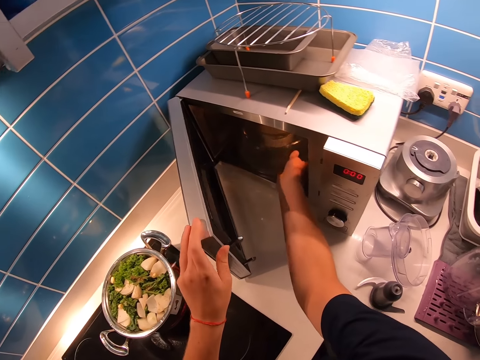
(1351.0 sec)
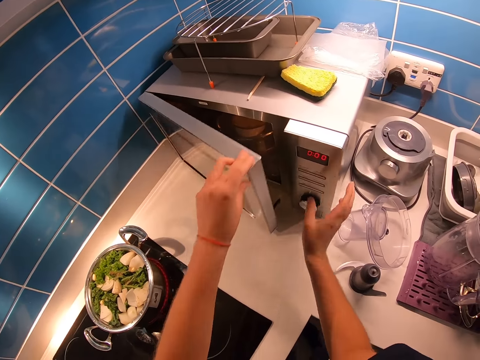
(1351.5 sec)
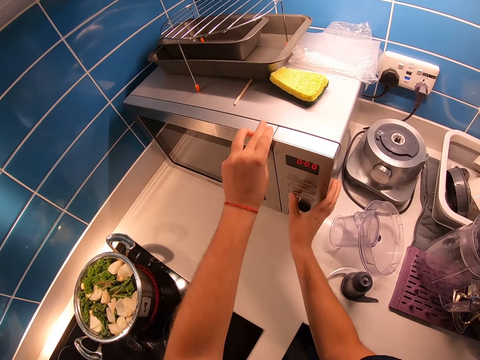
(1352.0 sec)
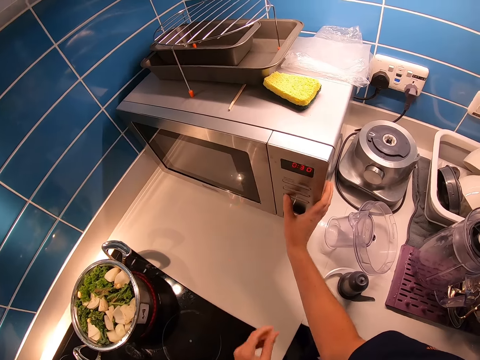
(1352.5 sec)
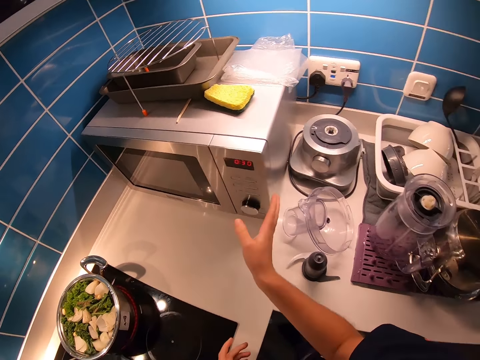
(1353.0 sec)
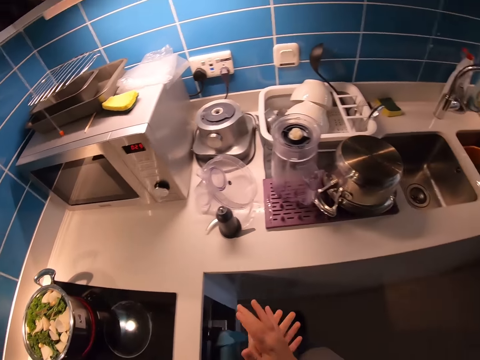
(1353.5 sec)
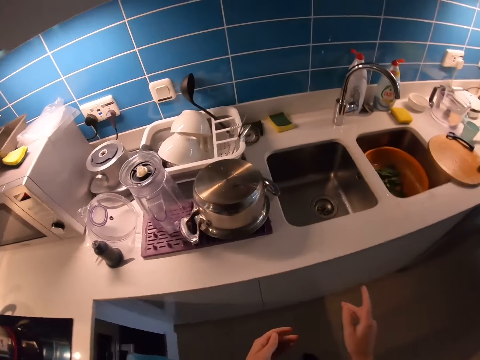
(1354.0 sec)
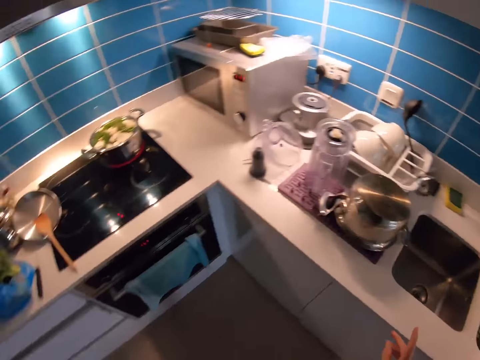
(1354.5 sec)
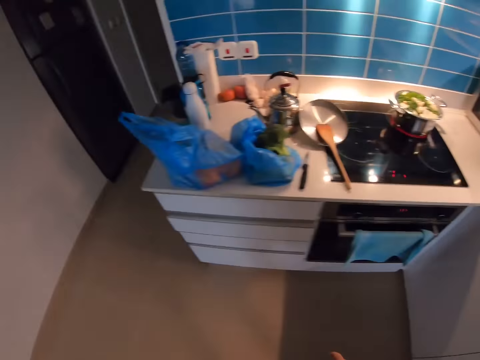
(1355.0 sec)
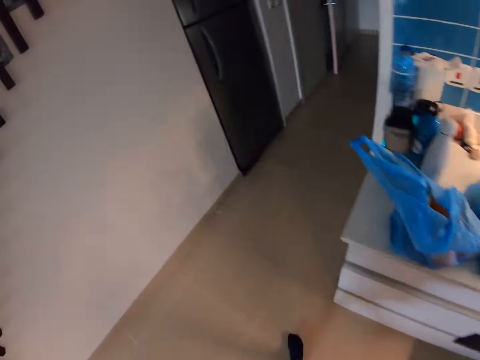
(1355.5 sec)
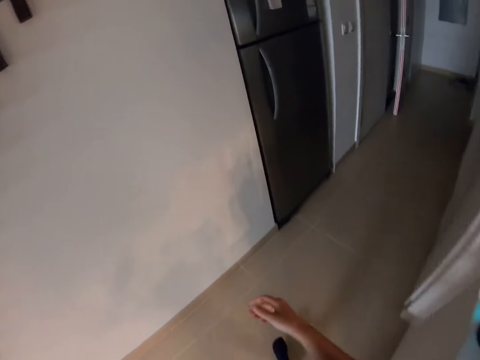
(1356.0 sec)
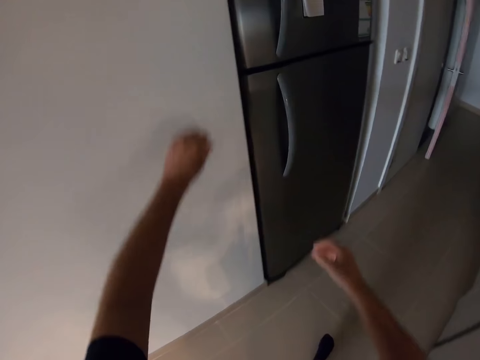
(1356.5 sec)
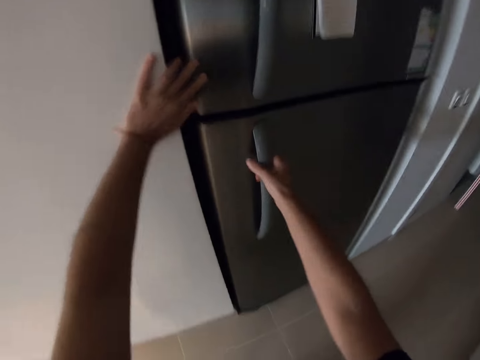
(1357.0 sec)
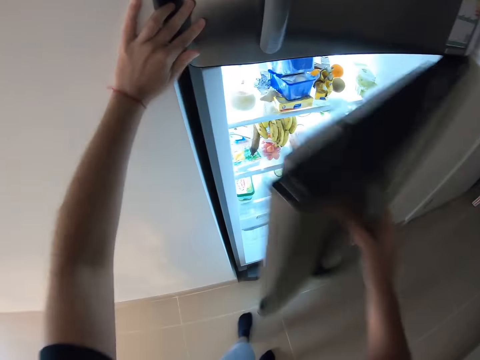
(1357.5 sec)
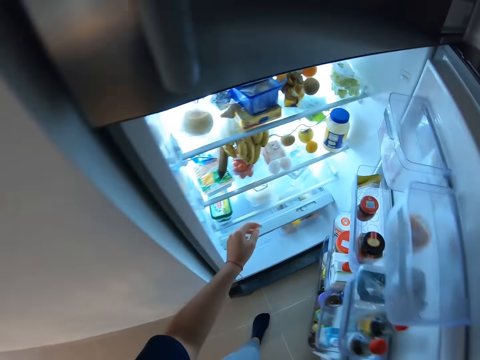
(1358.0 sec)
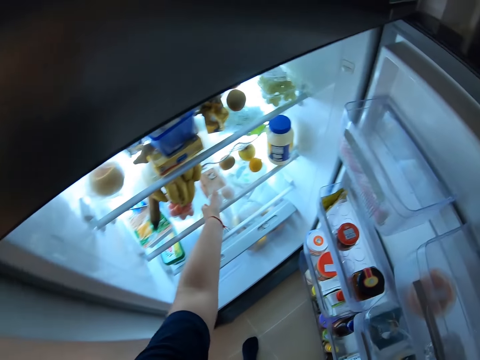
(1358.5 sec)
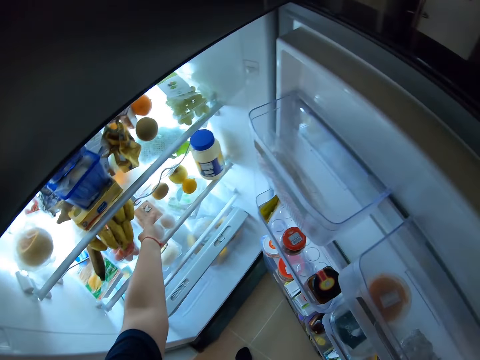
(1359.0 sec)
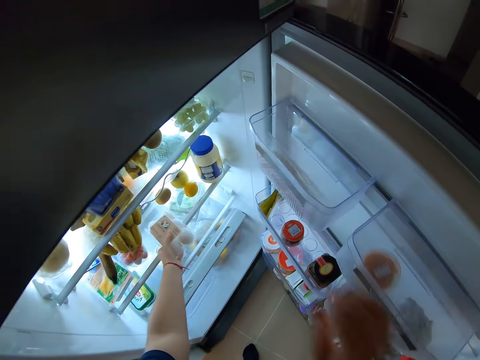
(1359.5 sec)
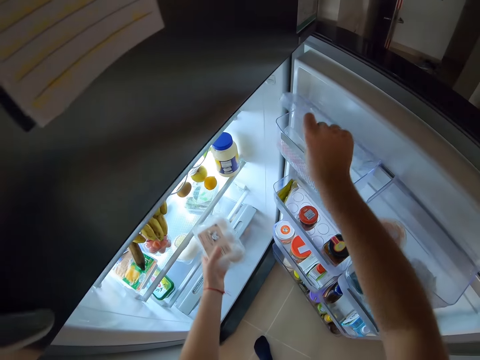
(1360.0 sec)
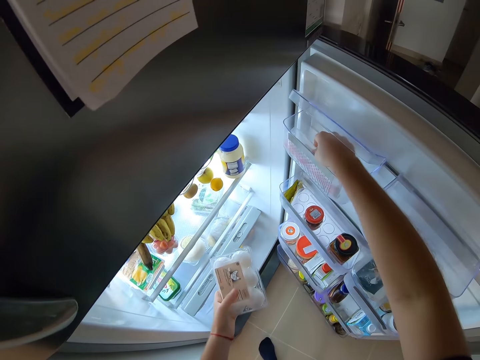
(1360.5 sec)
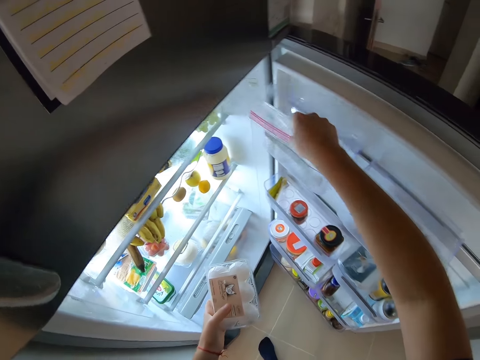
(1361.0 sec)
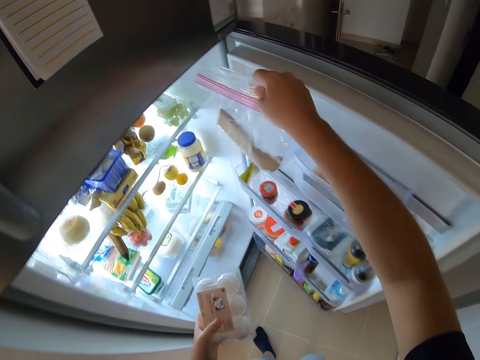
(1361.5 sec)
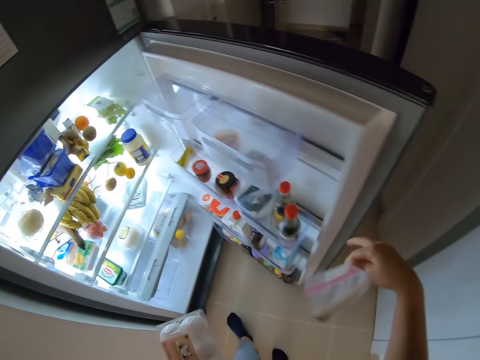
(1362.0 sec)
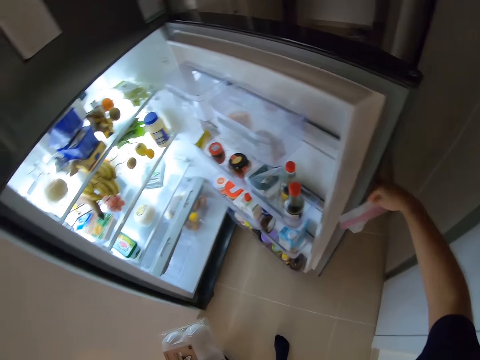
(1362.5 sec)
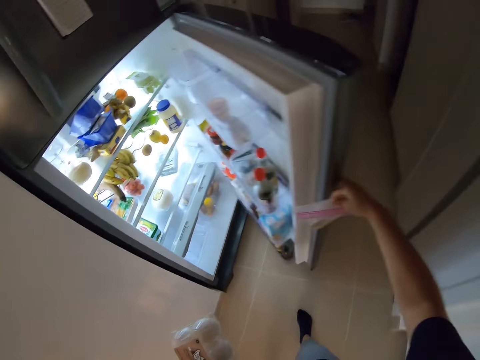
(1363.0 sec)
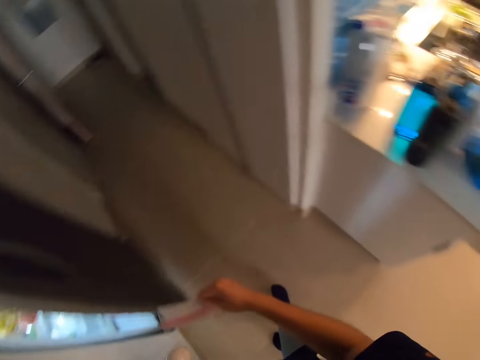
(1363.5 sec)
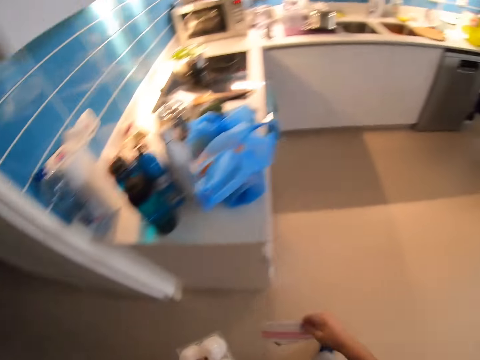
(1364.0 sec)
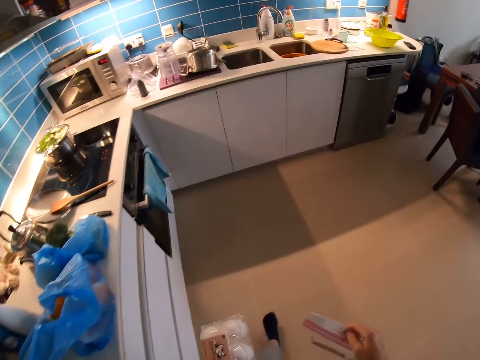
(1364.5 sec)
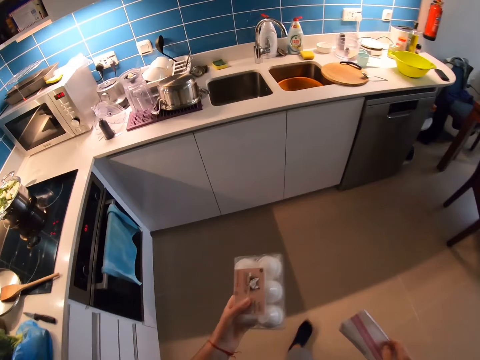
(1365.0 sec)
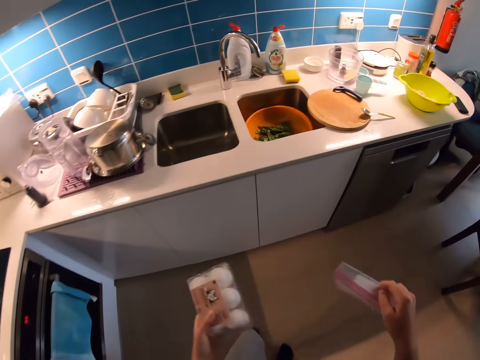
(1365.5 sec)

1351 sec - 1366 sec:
The camera wearer closes the fridge. She closes the door of the microwave on the kitchen counter top with her left hand. She operates the microwave. She turns a knob on the microwave on the kitchen counter top with her right hand. She rubs the hands. She walks towards the fridge. She places her left hand on the wall. She opens the fridge with her right hand. She picks a pack of eggs from the fridge with her left hand. She opens a compartment in the fridge with her right hand. She picks a zip lock bag of flour from the compartment in the fridge with her right hand. She closes the fridge with her right hand. She walks to the kitchen counter top with the pack of eggs on her left hand and the zip lock bag of flour on her right hand.

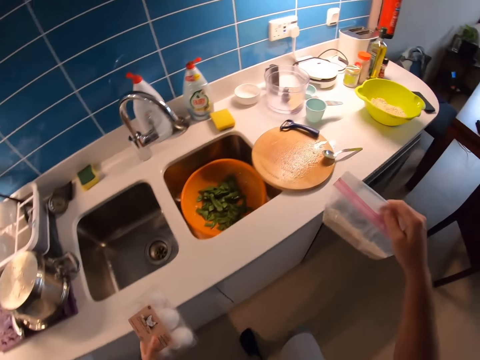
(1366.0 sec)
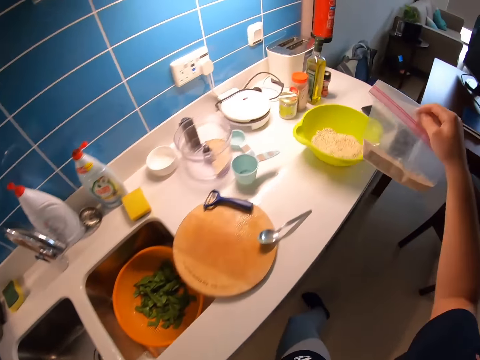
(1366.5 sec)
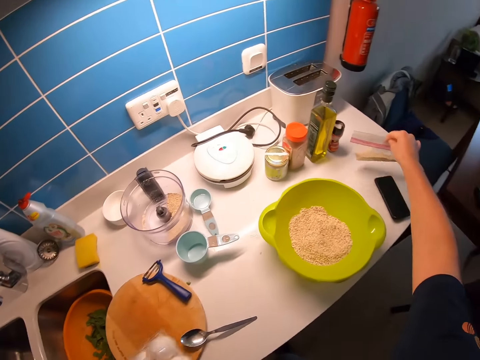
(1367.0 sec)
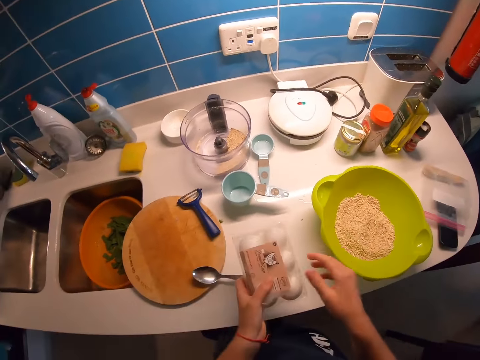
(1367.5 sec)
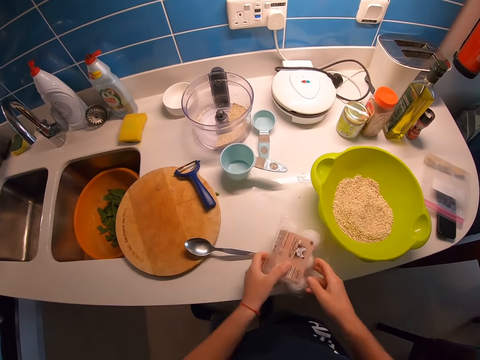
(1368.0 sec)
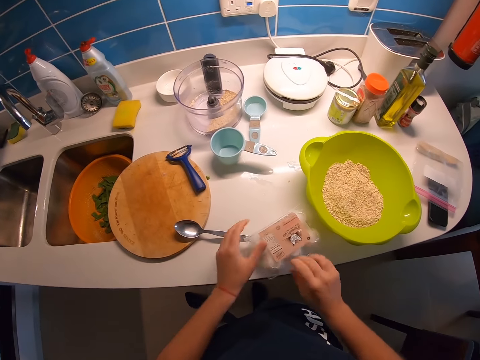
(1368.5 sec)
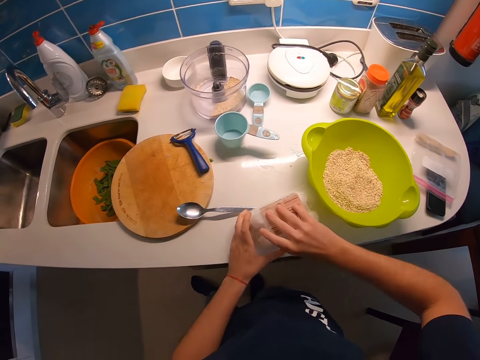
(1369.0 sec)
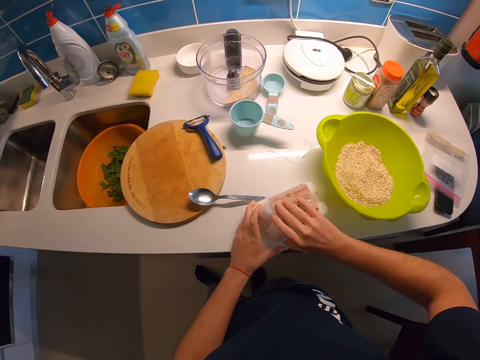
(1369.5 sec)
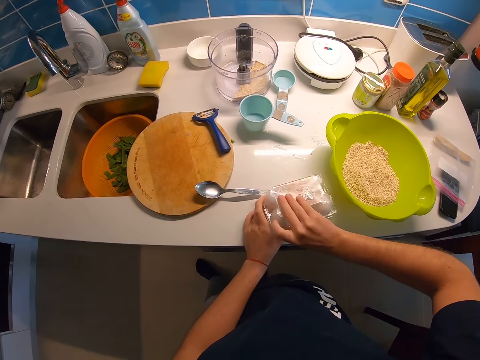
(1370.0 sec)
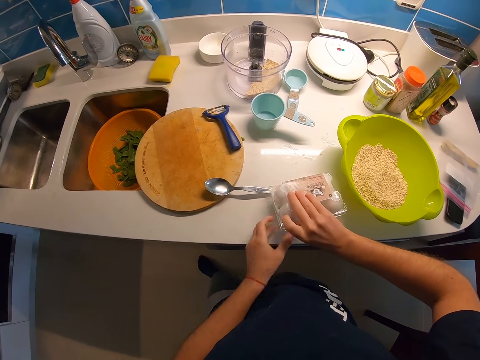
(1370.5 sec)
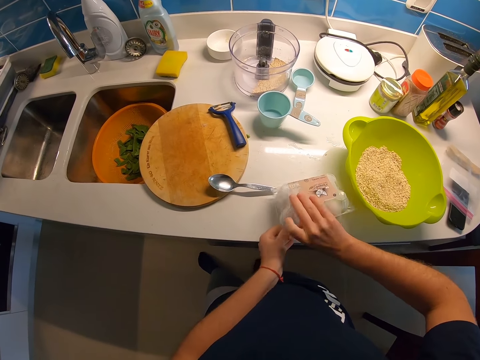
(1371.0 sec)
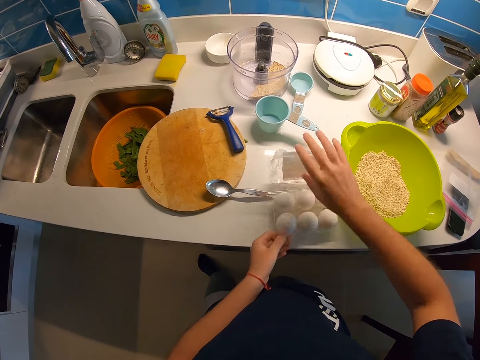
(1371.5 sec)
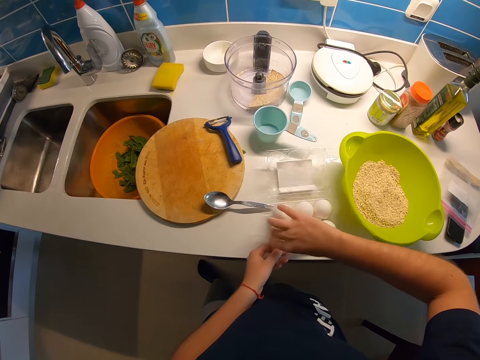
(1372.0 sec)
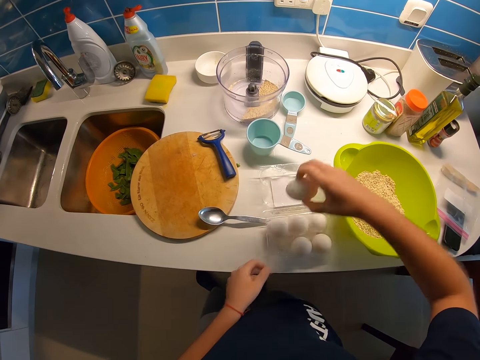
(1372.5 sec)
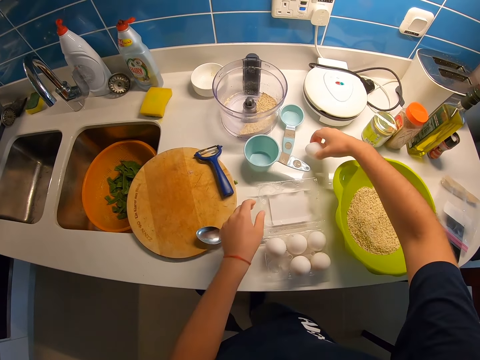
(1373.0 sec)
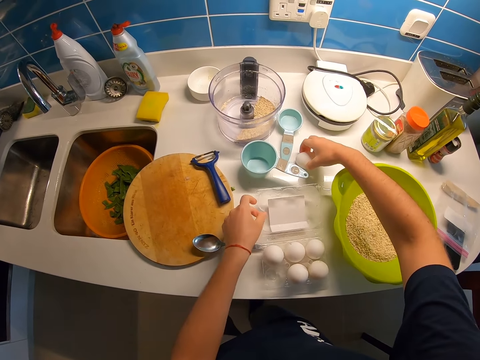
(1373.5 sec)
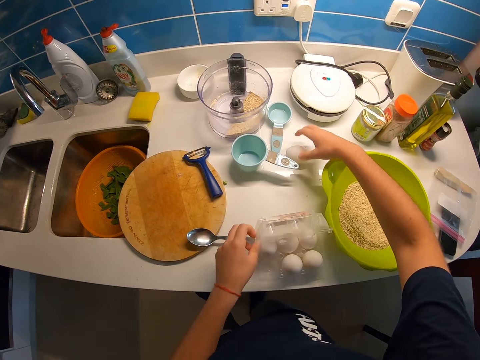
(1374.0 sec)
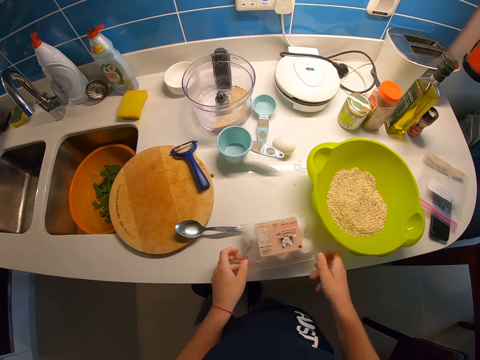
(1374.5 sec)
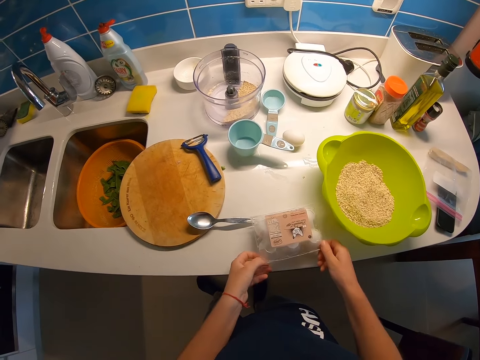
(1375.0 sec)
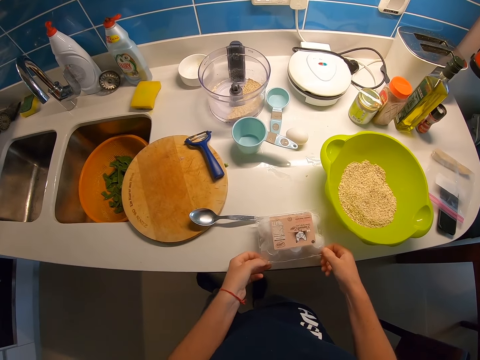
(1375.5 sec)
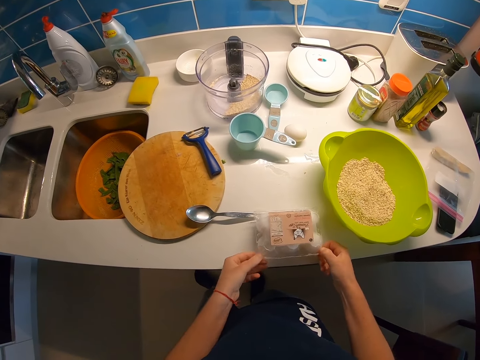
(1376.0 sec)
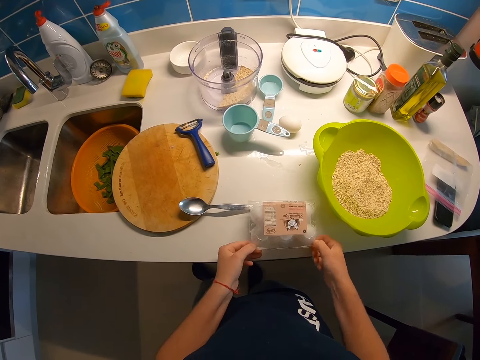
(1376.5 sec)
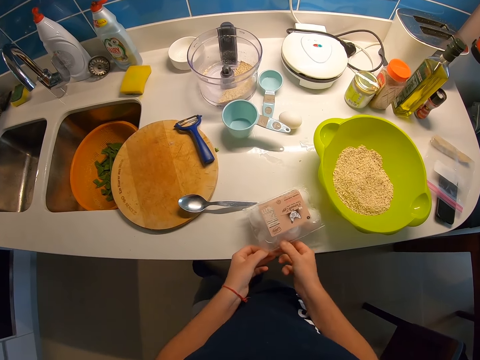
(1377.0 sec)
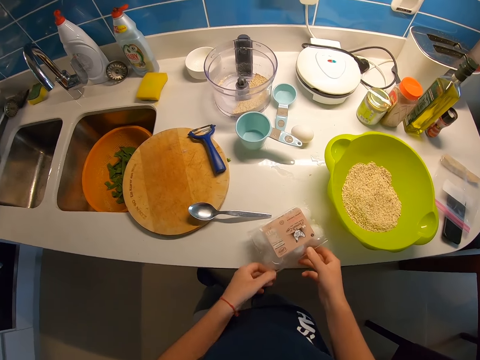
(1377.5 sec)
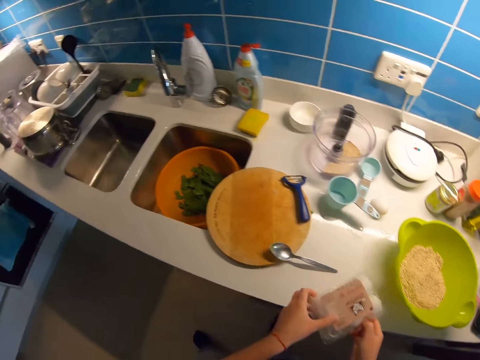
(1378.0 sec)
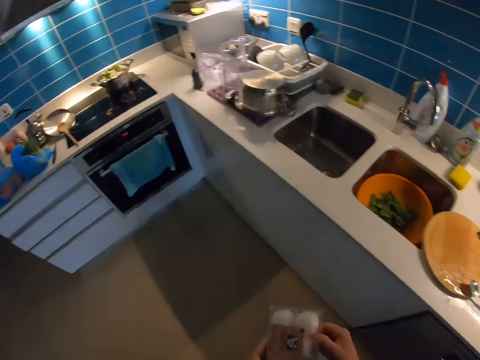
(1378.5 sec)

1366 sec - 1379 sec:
The camera wearer drops the sachet of sugar on the counter. They drop the eggs container or pack on the counter, open the eggs container, pick an egg from the container, place the egg on the table, close the egg container and pick up the pack. They walk in the kitchen.
